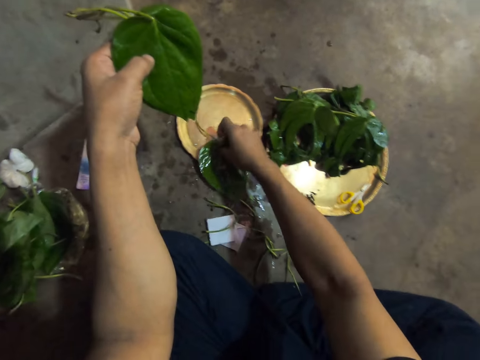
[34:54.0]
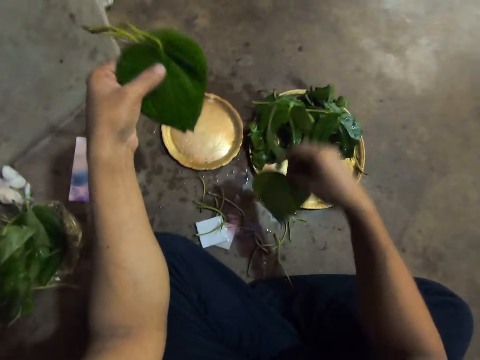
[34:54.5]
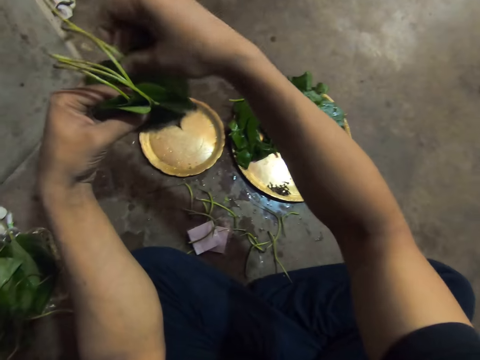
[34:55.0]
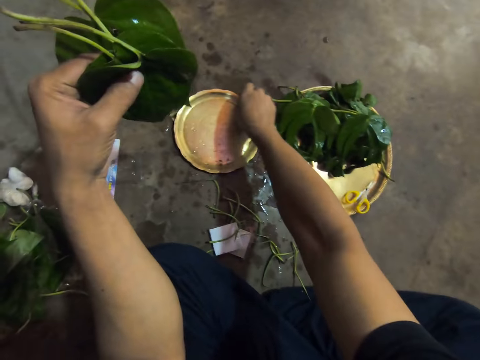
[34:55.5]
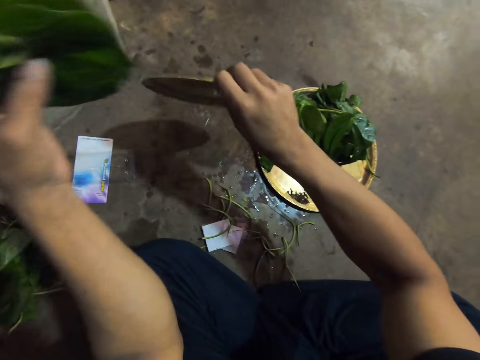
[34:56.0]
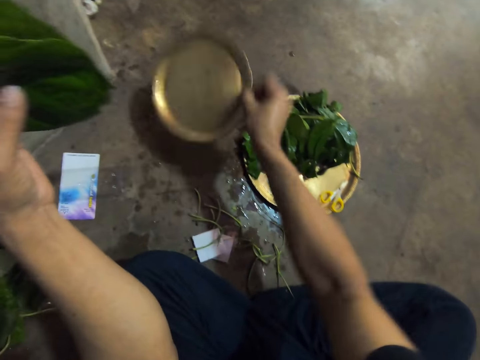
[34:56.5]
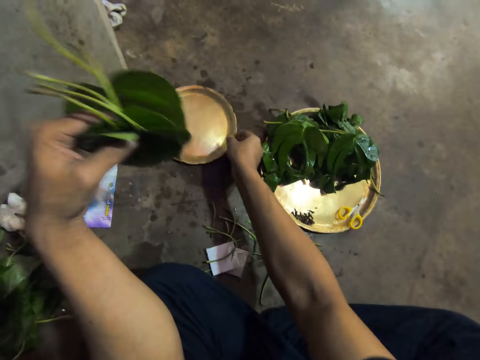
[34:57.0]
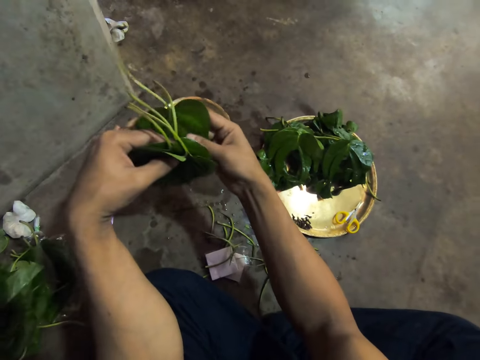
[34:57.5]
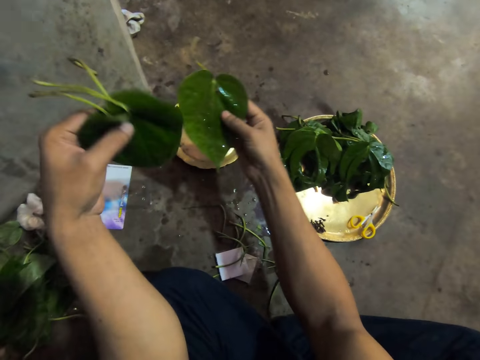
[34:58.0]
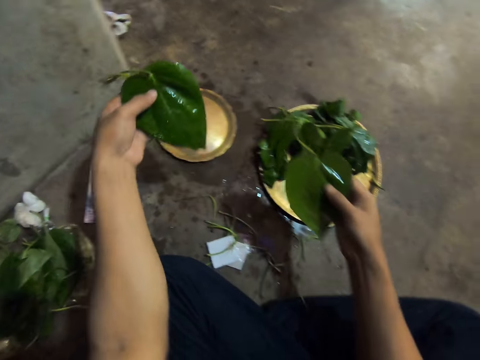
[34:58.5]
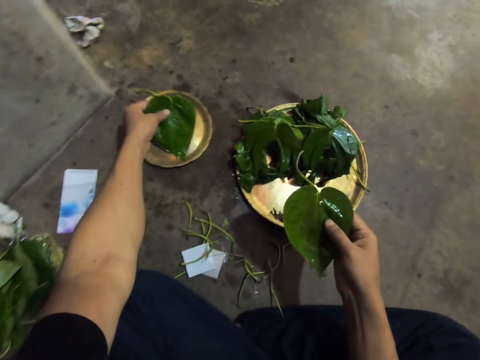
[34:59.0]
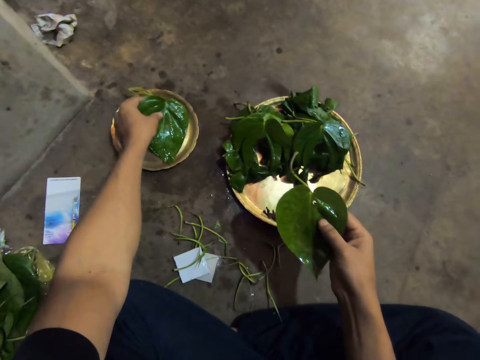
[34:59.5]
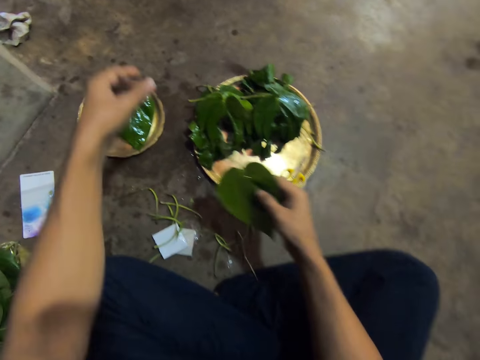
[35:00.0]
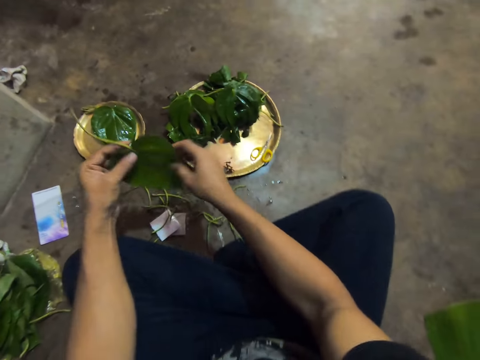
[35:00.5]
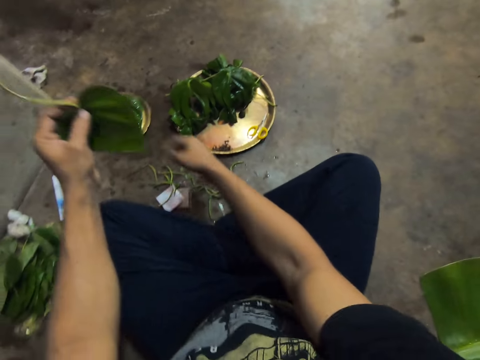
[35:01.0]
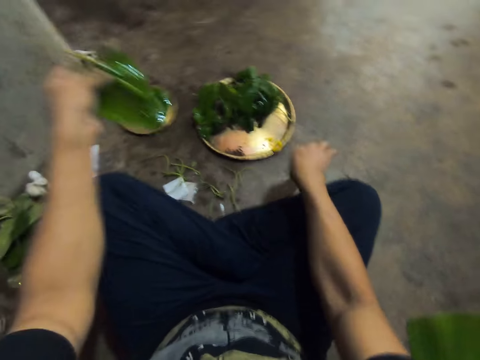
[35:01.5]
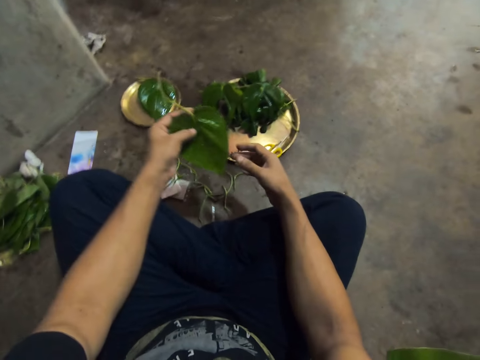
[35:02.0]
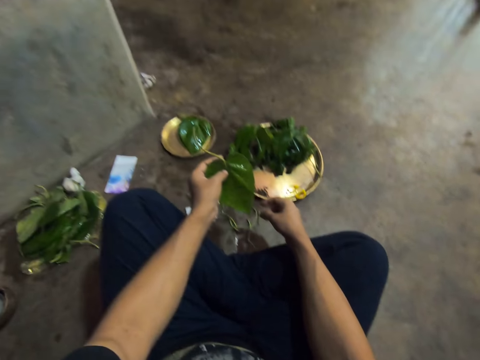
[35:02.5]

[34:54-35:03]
The camera wearer picks a leaf. She joins the leaves. She pours the water in the tray on the floor with her right hand. She picks the tray, drains the tray and puts the tray down. She picks a leaf from the leaves in her left hand with her right hand. She places the leaves in her left hand on the tray on the floor. She passes the leaf from her right hand to her left hand. She dusts off the water from the leaf in her left hand with her right hand.

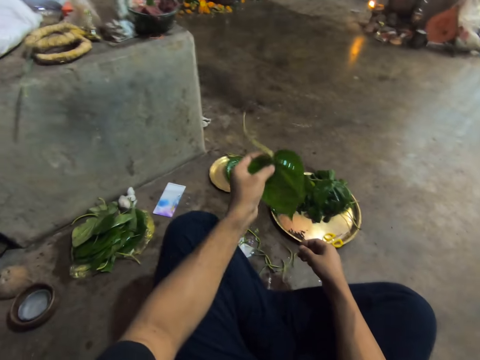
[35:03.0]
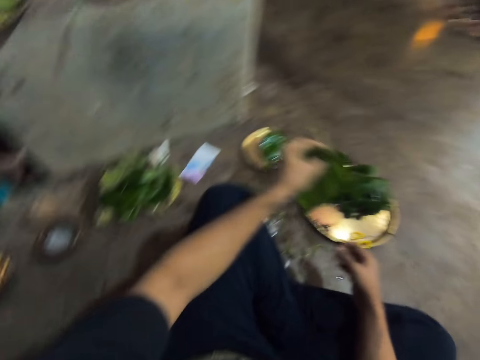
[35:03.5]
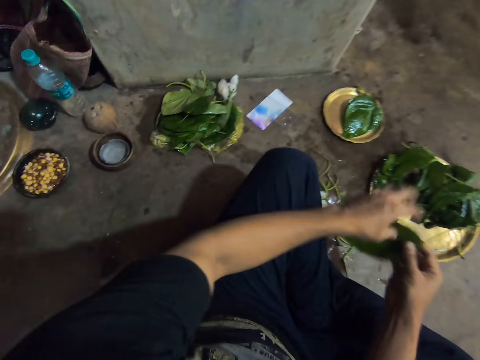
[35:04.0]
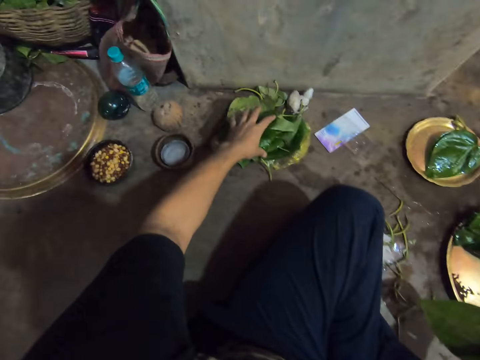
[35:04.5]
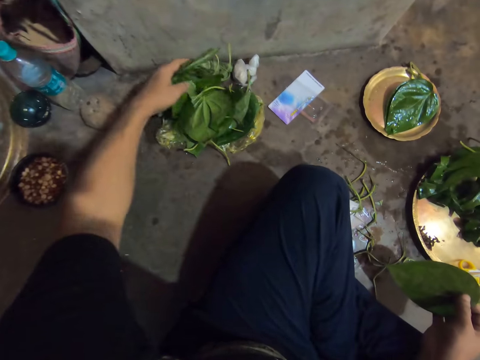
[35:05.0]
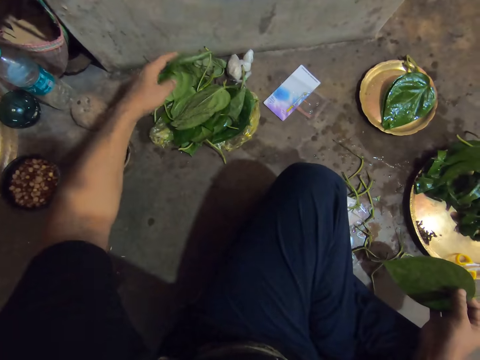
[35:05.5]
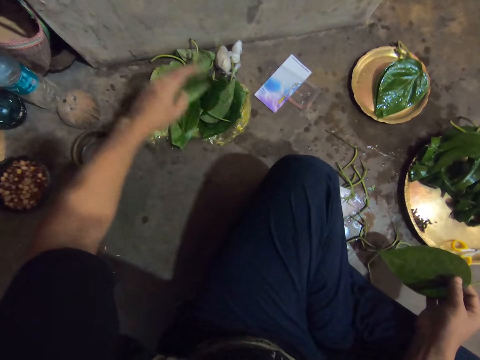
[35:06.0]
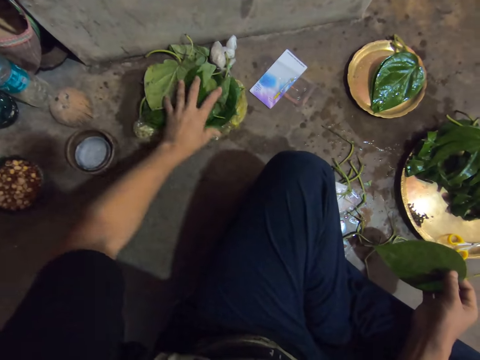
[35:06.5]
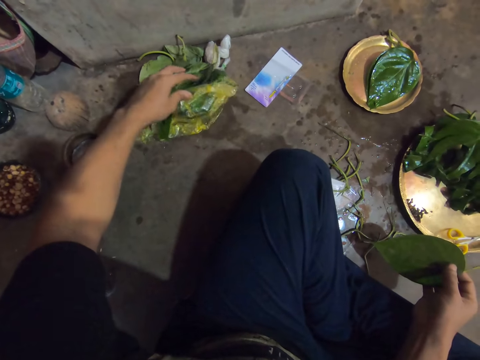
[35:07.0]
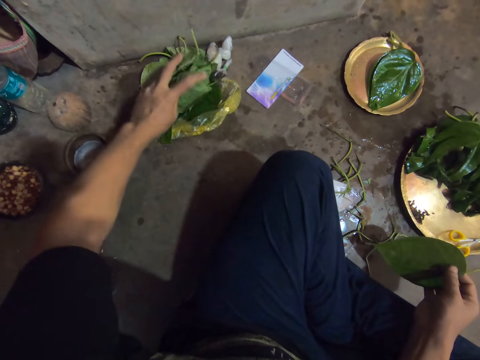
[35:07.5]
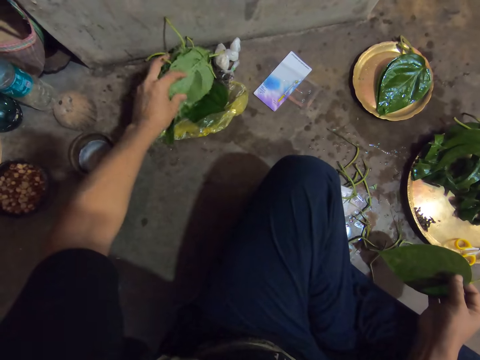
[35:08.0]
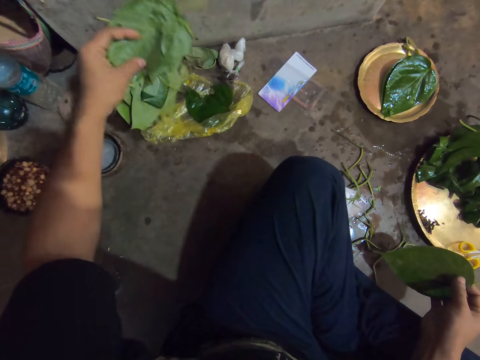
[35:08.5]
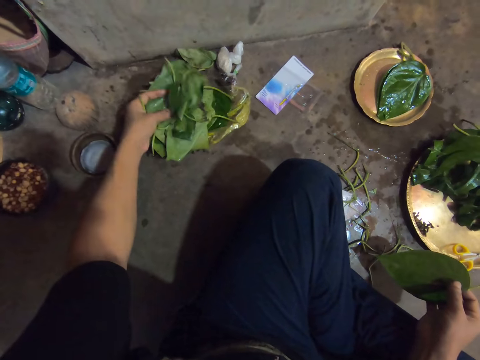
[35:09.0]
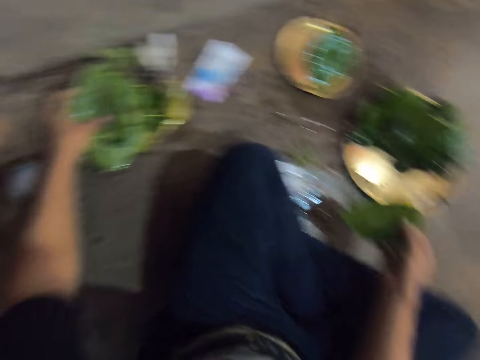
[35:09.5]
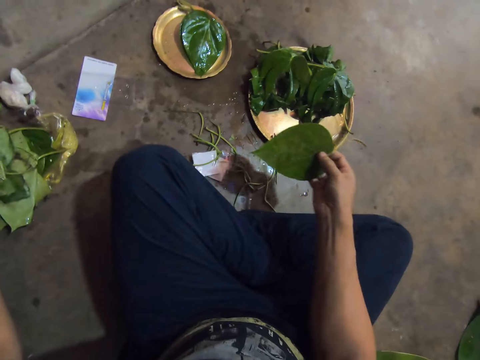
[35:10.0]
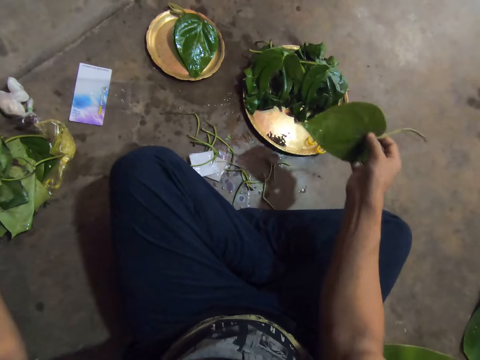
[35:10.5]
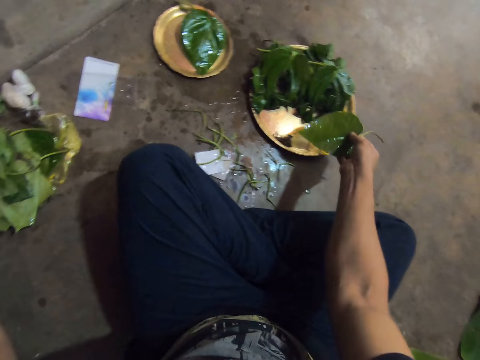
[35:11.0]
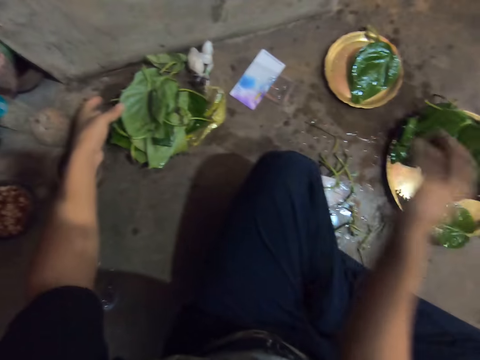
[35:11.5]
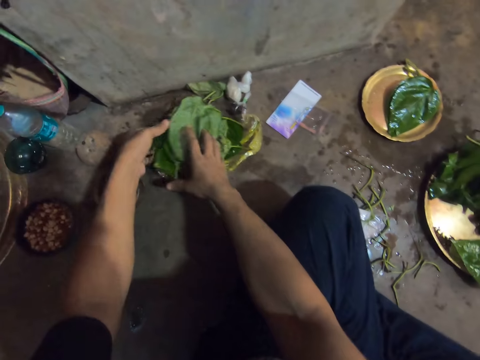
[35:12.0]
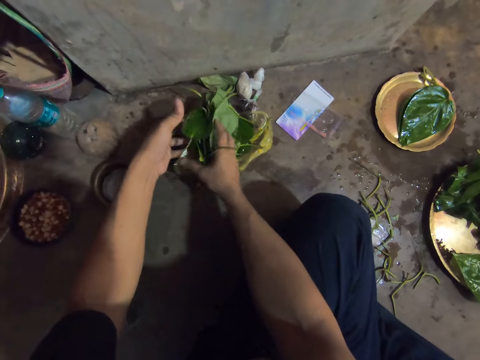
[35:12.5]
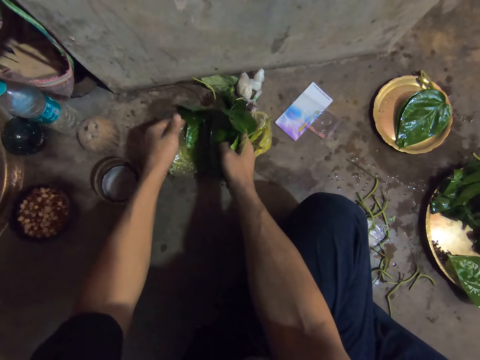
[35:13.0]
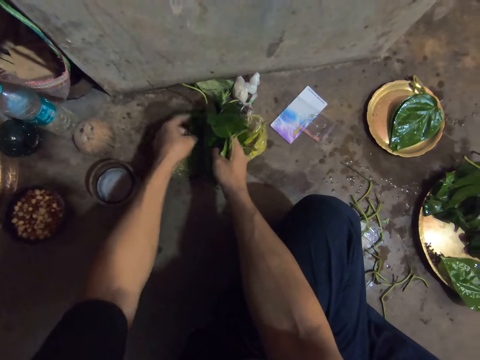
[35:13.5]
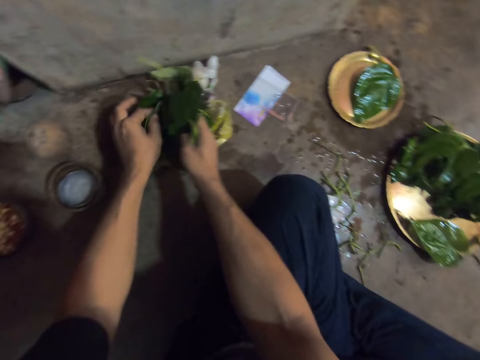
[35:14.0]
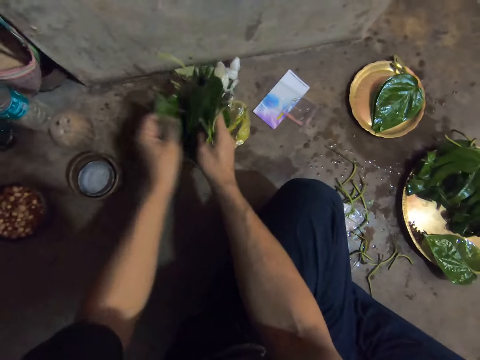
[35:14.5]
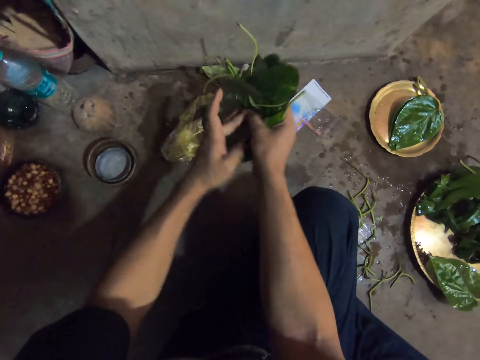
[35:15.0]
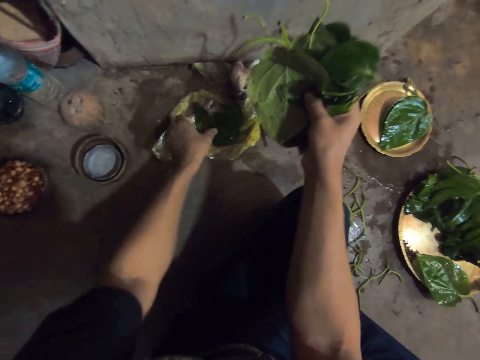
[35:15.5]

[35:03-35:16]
The camera wearer looks around. She passes the leaf from her left hand to her right hand. She checks through the leaves in the nylon pack or plastic bag on the floor with her left hand. She flips the leaves in her left hand. She picks the leaves. She puts the leaves on the plastic bag. She looks around. She places the leaf in her right hand on the tray on the floor. She holds the leaves in the nylon pack with her hands. She checks the leaves on the plastic bag. She picks some leaves on the nylon pack on the floor with her left hand. She holds the leaves with both hands.
